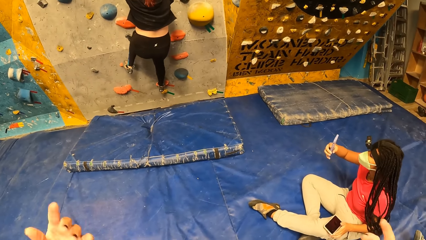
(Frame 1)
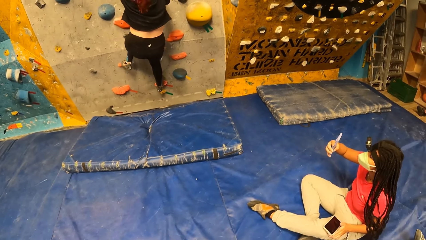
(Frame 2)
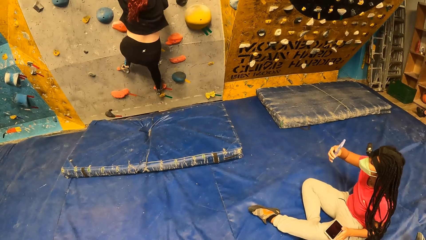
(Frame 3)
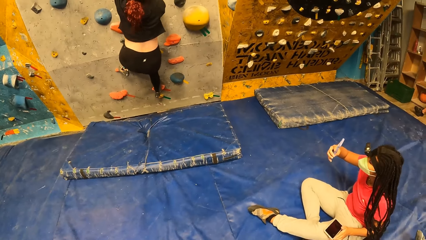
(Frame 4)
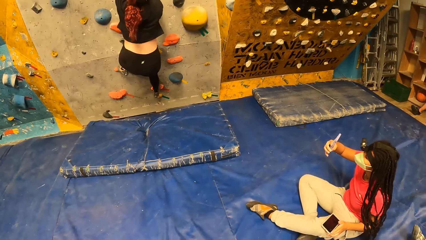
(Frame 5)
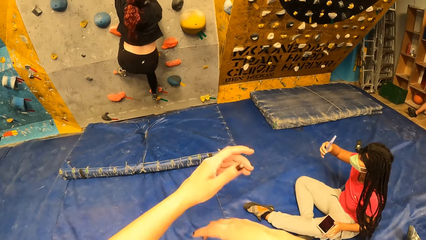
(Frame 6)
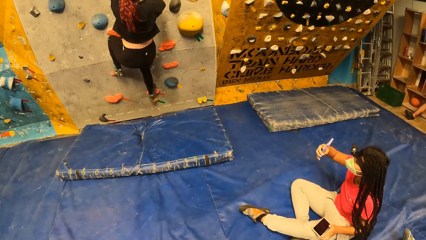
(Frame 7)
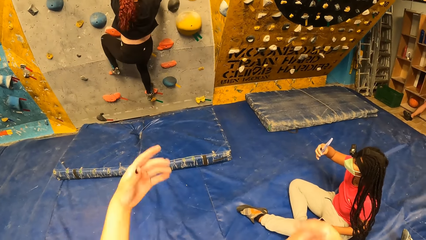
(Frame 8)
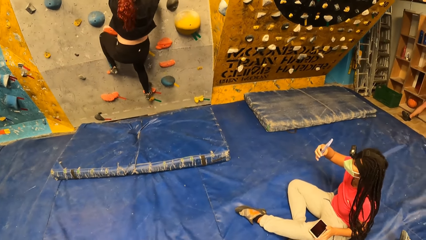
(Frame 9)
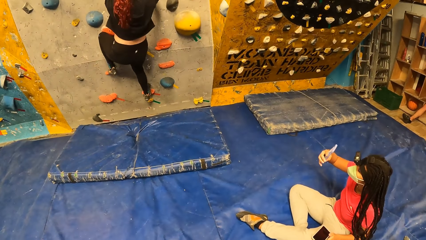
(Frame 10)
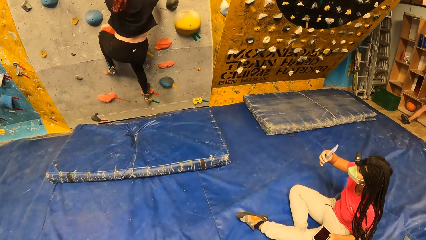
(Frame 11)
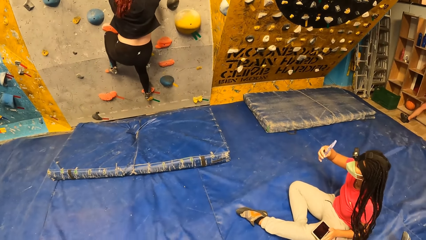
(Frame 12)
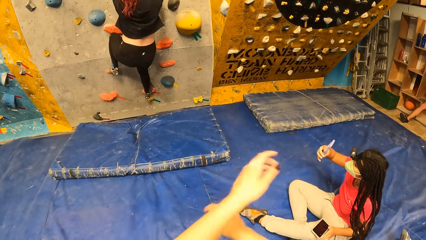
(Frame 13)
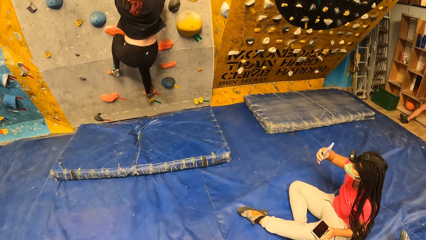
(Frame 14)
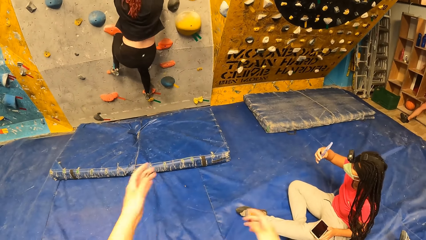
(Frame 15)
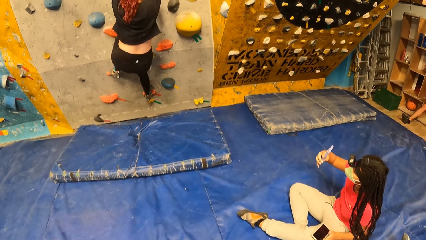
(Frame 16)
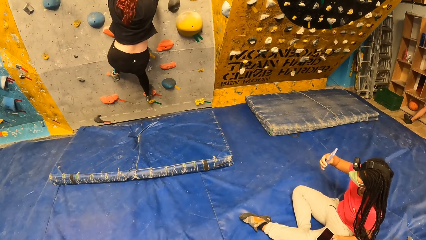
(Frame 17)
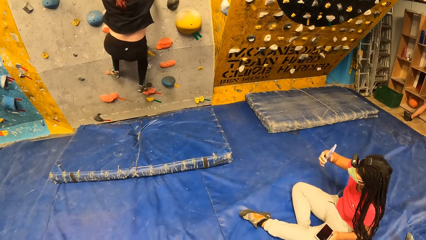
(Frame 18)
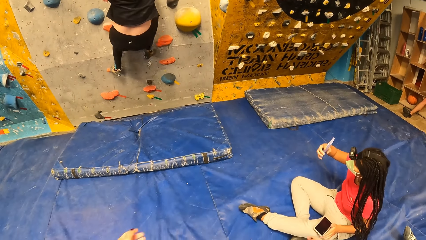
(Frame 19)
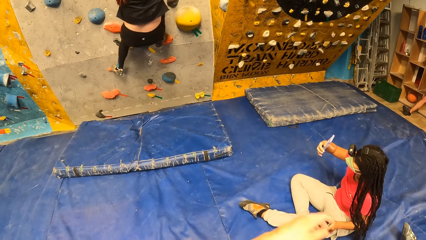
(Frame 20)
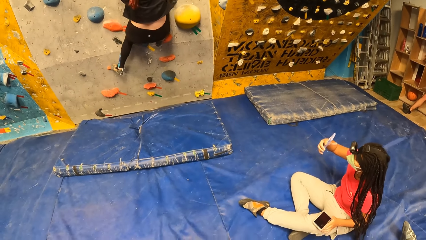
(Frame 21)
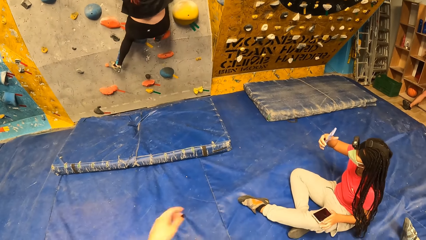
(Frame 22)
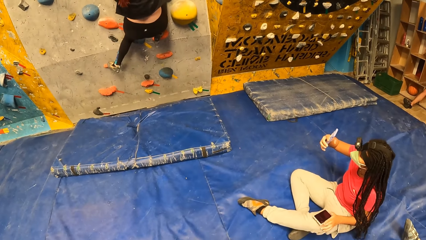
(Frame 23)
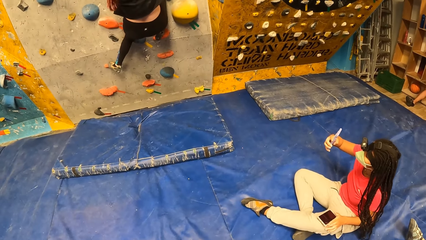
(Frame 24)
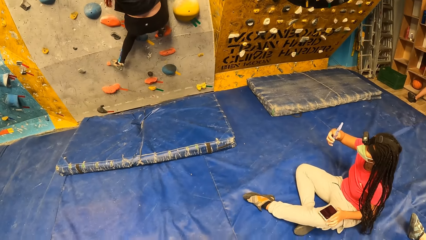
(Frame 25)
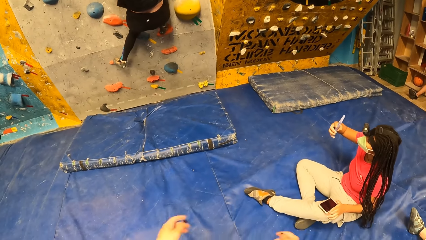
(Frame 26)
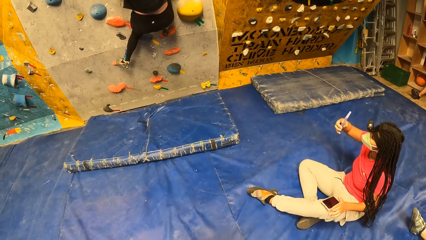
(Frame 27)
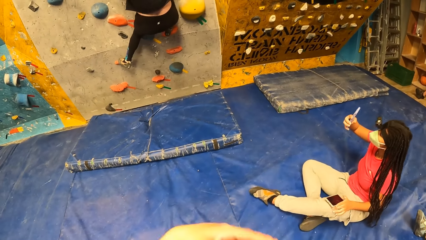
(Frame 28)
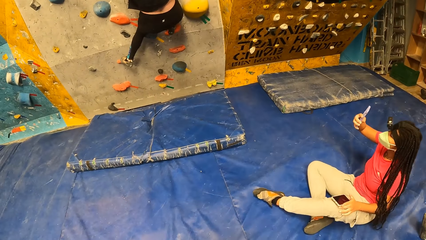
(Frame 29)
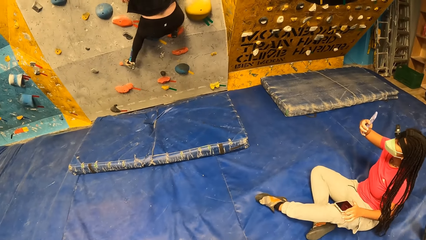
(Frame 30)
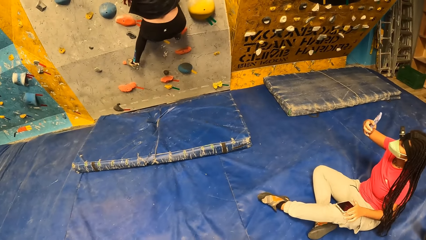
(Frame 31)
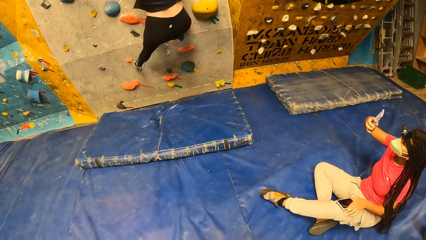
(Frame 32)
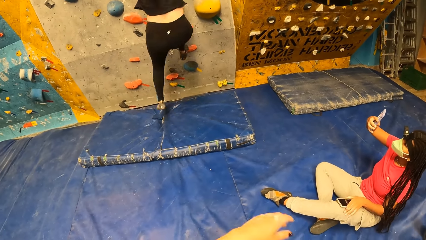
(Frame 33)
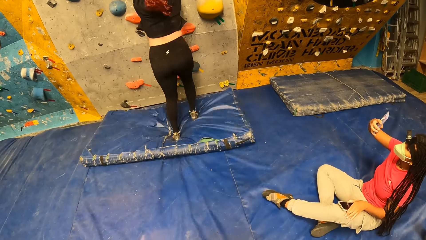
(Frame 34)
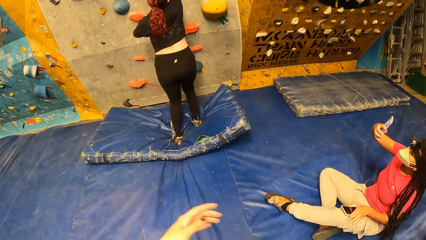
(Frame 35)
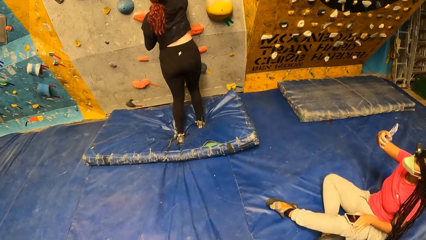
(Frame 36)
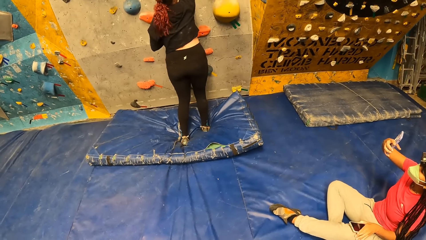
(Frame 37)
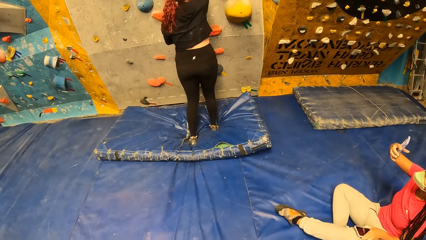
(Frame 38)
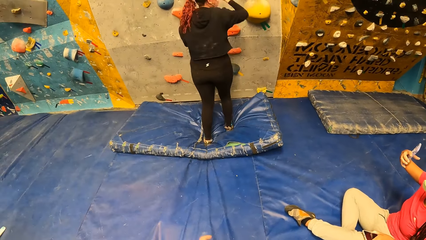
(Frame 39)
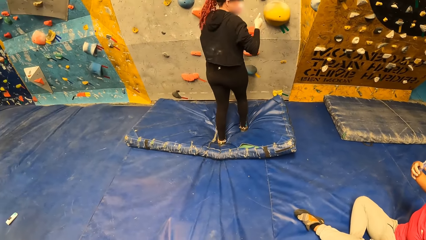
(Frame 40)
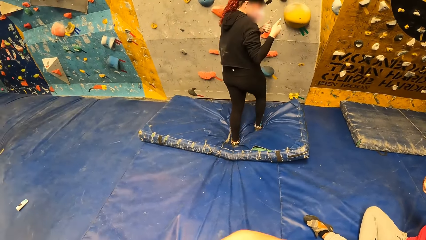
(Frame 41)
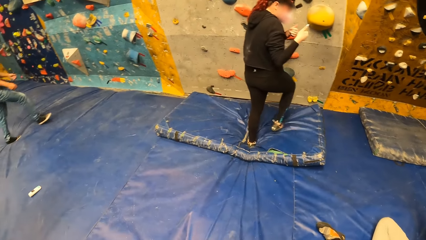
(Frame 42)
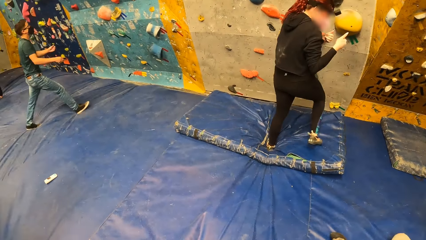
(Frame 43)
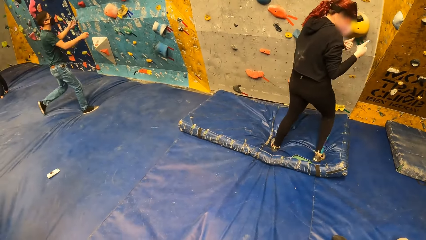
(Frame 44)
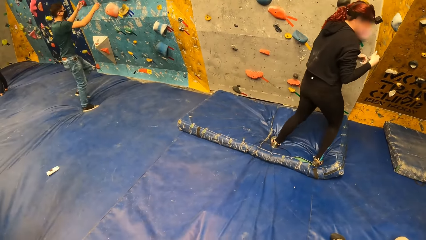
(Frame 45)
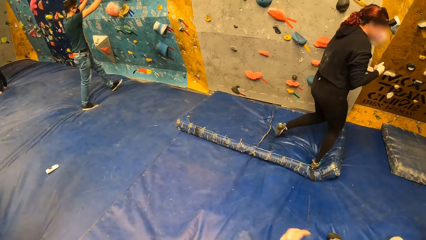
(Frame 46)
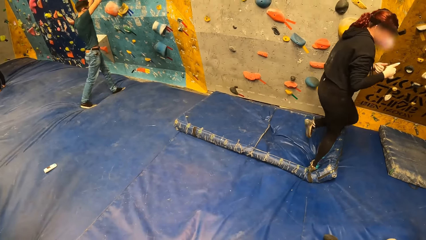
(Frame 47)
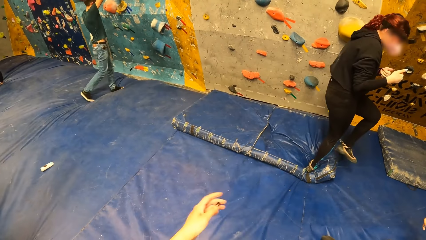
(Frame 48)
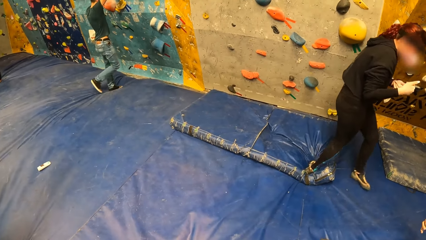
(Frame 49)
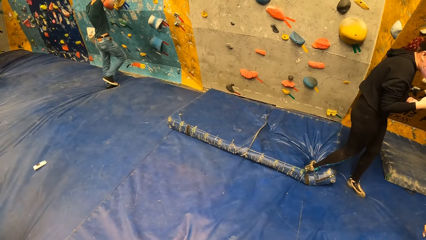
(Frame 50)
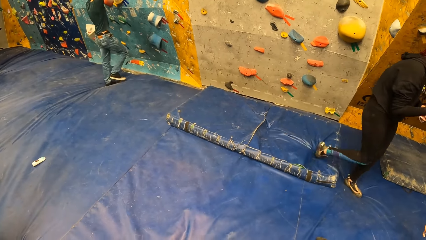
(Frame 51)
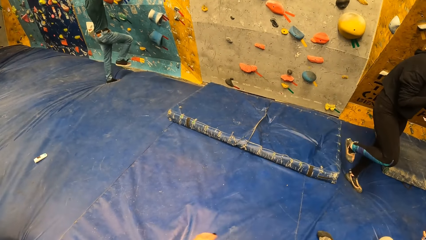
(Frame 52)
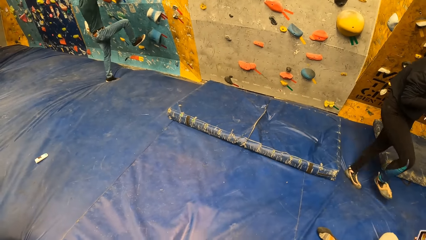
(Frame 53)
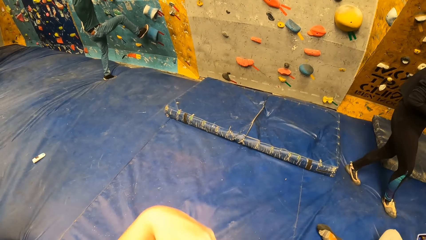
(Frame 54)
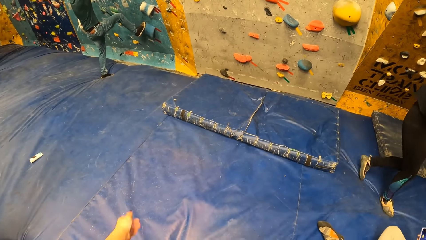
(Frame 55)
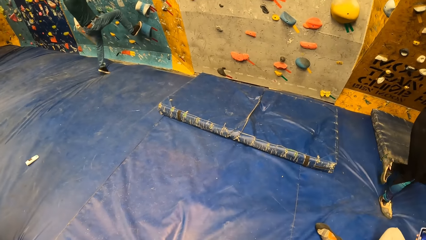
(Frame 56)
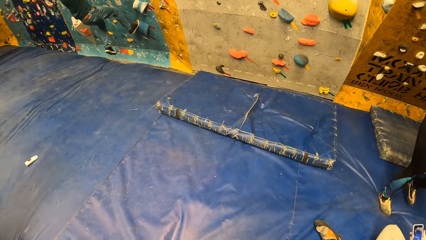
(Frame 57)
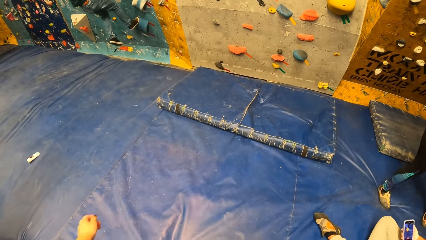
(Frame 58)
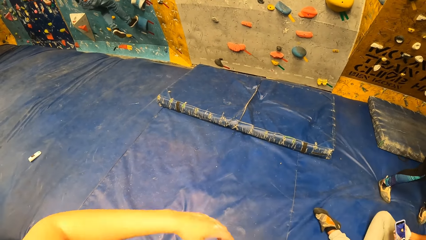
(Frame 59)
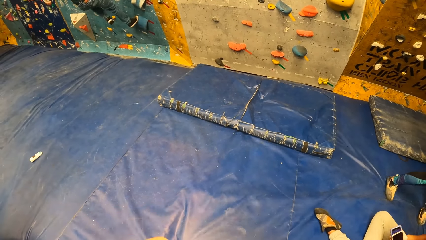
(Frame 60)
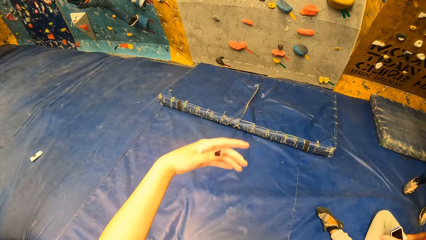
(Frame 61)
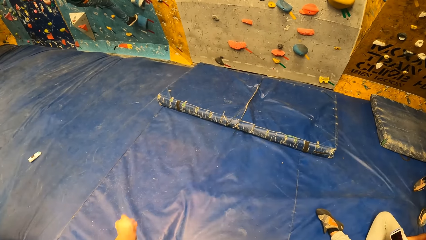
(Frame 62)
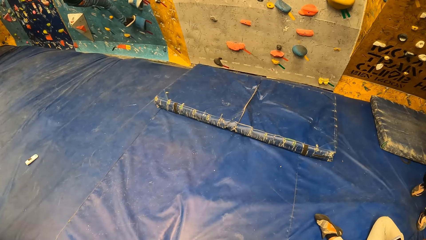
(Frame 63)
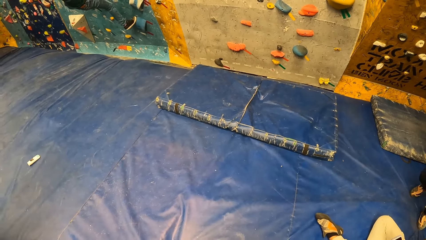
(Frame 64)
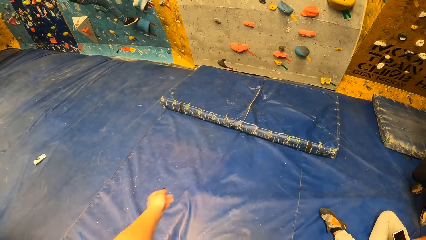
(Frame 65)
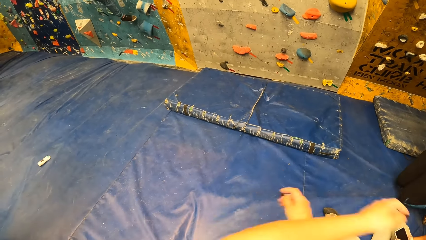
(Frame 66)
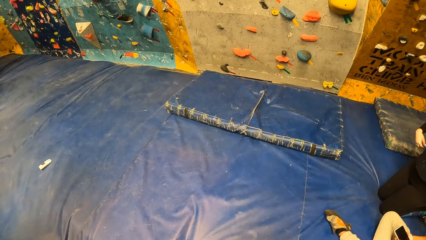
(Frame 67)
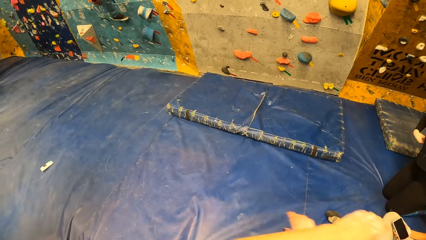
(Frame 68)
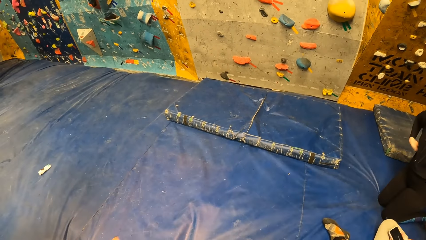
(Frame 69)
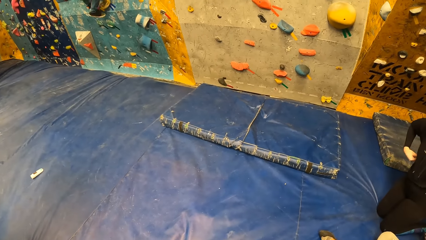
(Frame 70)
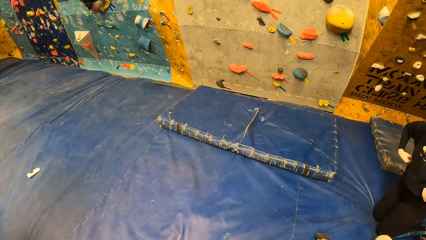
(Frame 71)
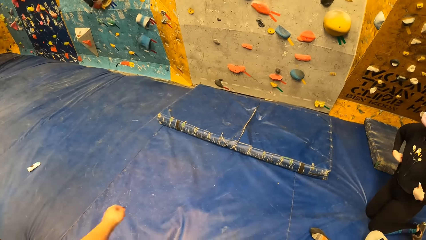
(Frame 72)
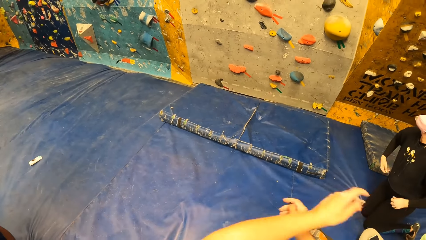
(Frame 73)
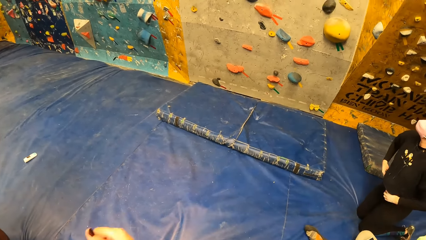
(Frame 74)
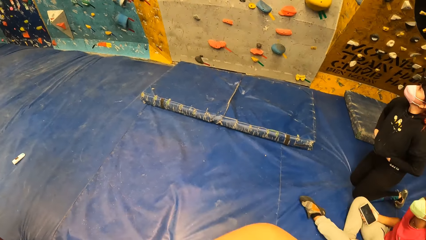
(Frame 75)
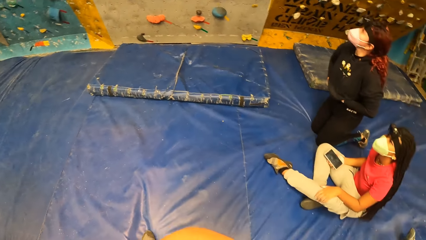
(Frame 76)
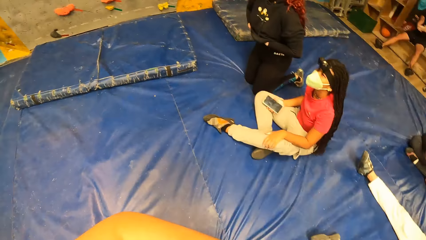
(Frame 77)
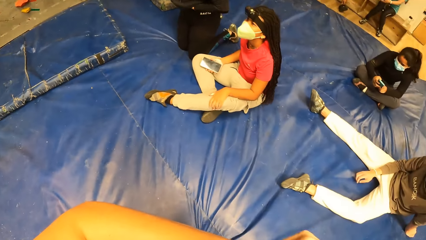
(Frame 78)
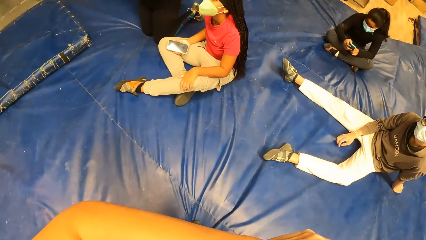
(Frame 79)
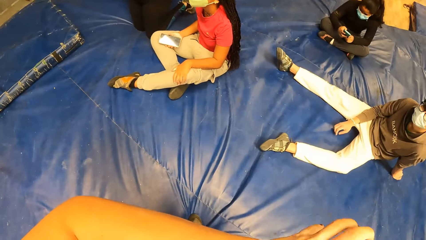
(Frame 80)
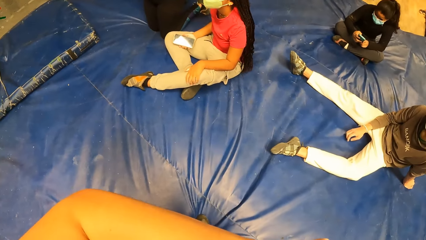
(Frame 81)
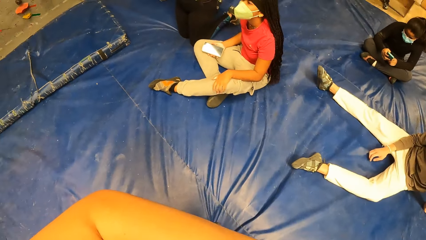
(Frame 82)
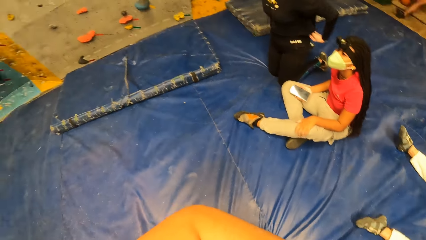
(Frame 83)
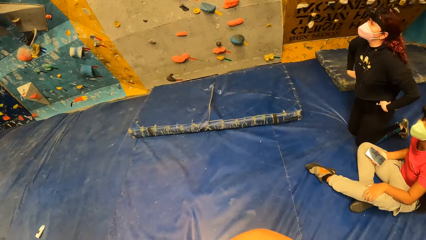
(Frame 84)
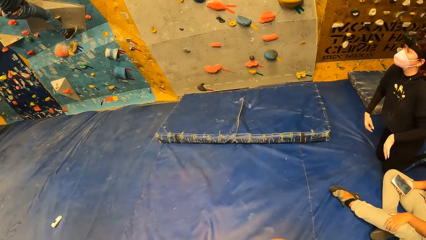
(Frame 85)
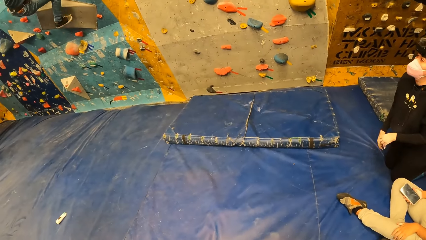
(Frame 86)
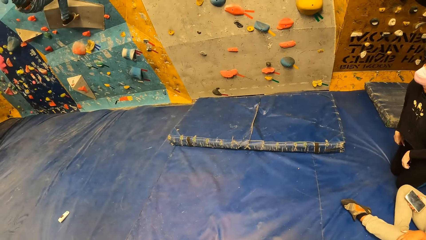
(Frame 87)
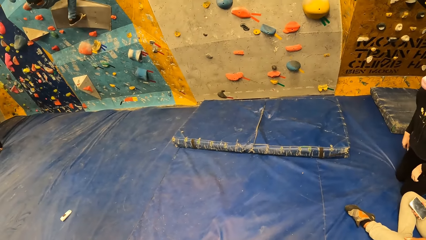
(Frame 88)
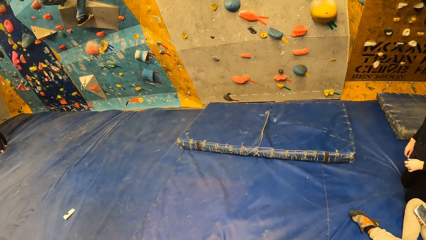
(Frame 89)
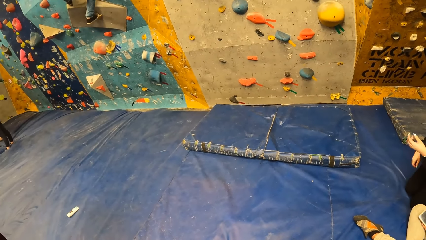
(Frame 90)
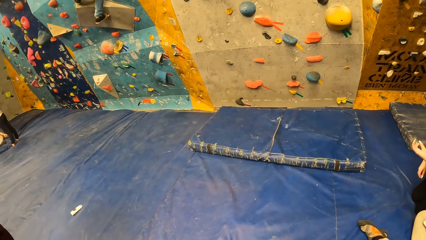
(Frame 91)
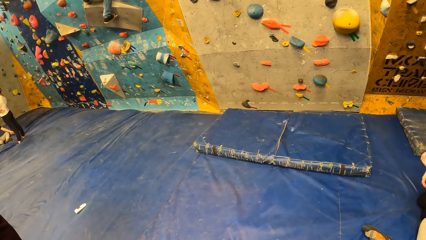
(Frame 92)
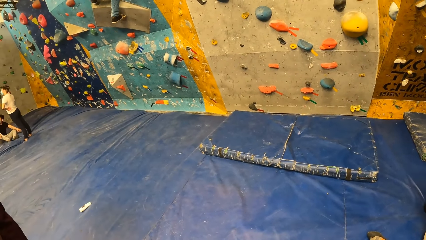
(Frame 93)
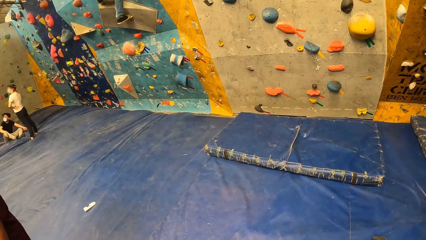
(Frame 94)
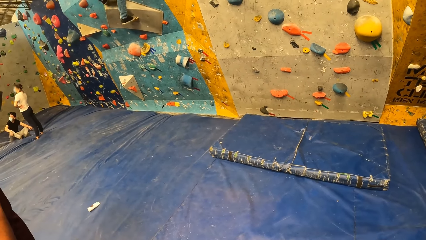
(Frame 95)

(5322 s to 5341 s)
The woman climbs on the indoor rock climbing. The camera wearer swings her hands. She jumps down. She swings her hands.
